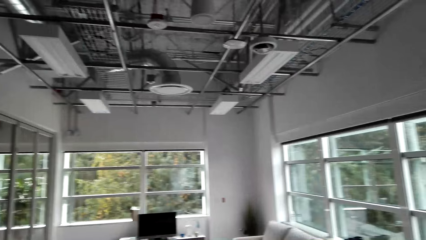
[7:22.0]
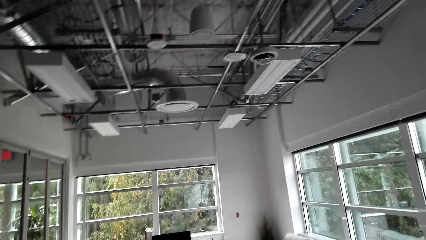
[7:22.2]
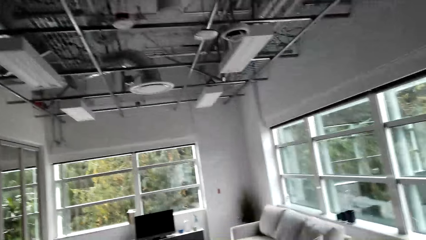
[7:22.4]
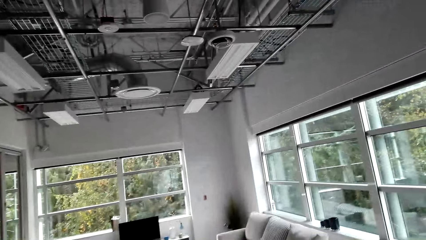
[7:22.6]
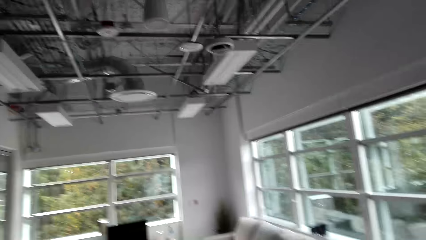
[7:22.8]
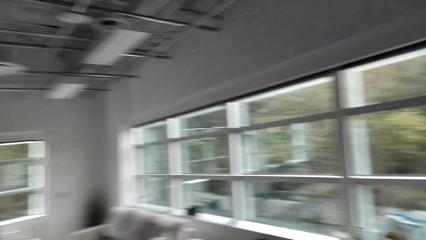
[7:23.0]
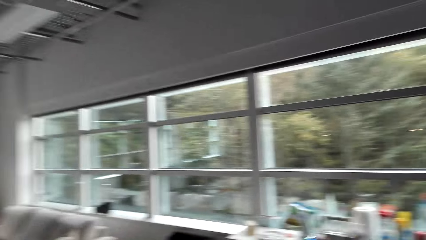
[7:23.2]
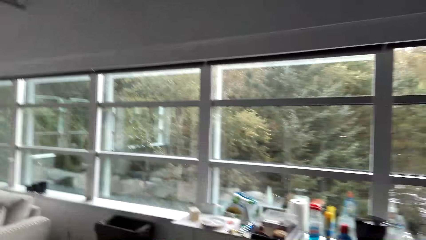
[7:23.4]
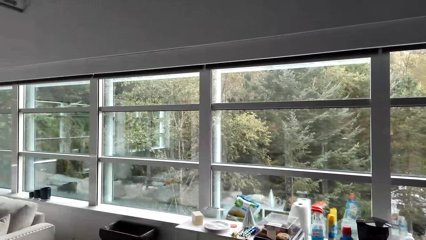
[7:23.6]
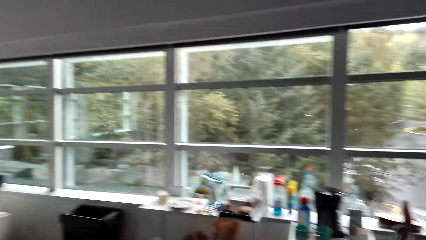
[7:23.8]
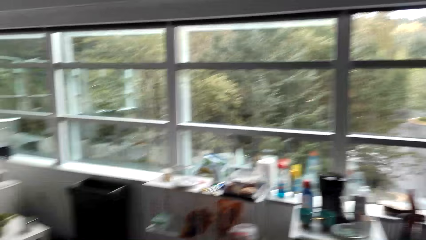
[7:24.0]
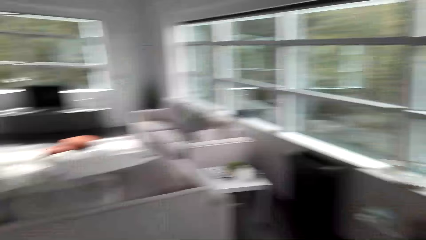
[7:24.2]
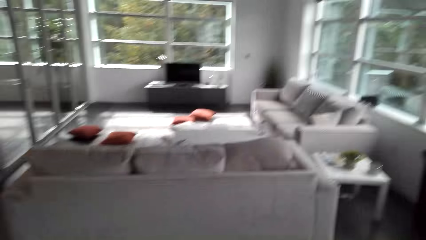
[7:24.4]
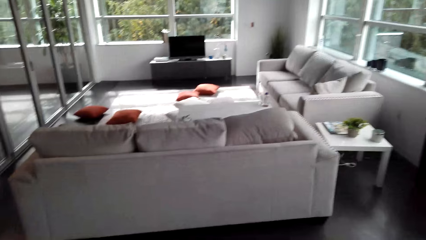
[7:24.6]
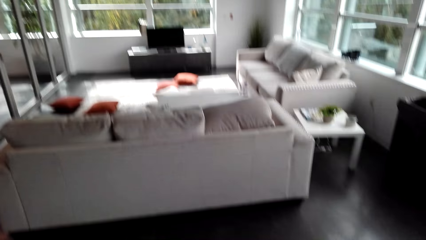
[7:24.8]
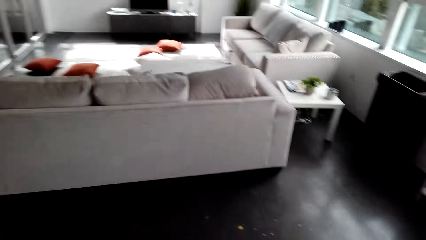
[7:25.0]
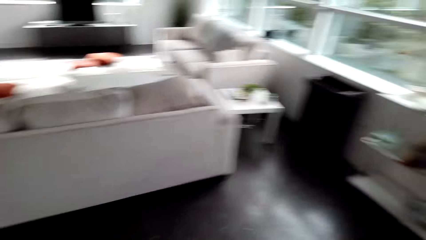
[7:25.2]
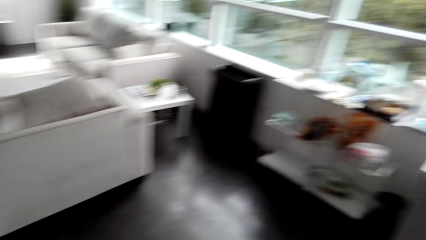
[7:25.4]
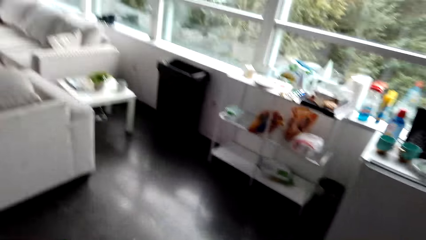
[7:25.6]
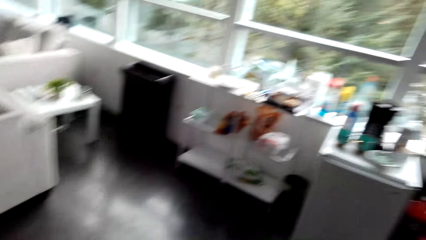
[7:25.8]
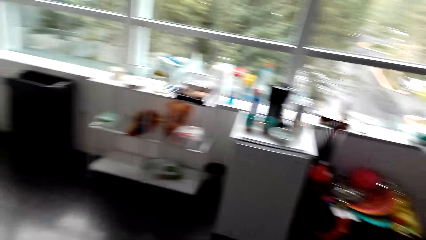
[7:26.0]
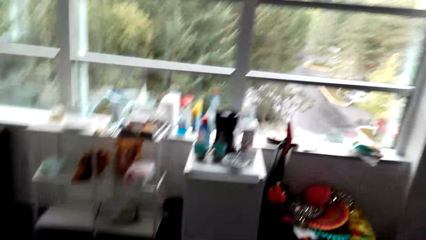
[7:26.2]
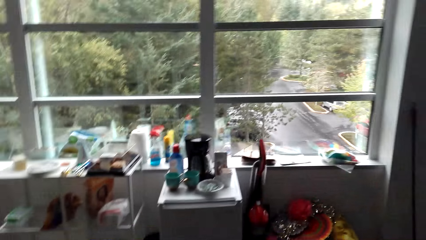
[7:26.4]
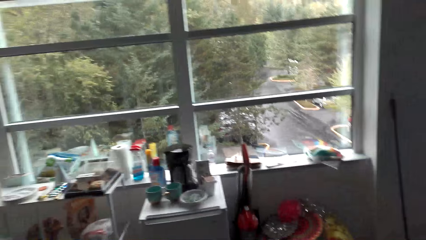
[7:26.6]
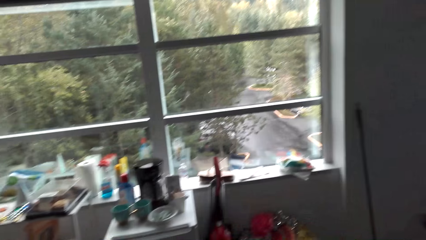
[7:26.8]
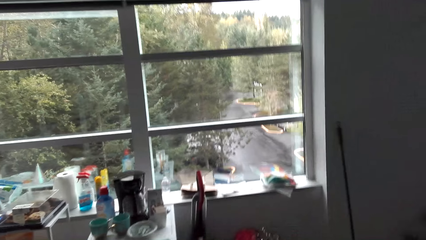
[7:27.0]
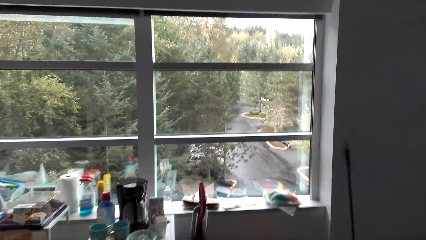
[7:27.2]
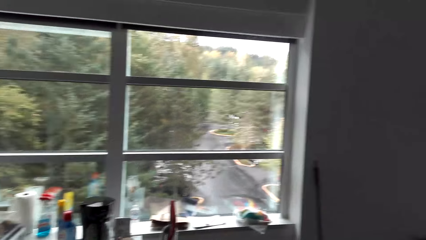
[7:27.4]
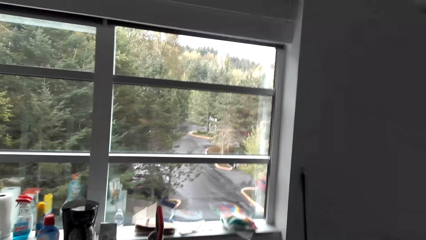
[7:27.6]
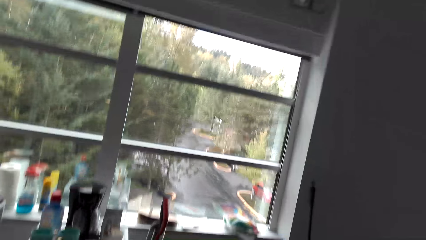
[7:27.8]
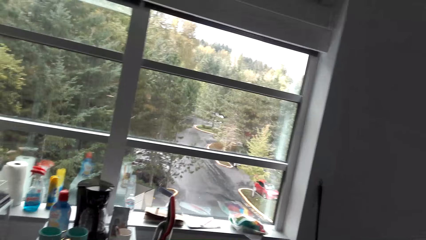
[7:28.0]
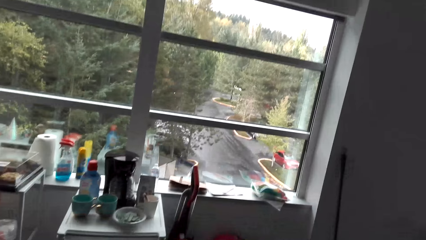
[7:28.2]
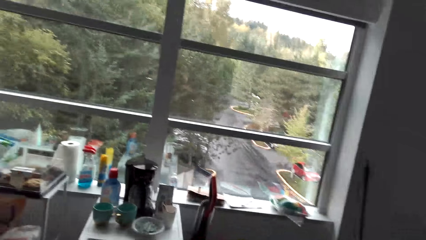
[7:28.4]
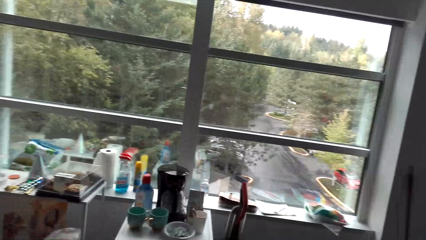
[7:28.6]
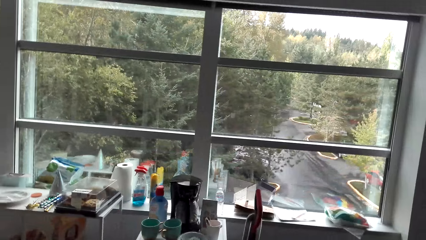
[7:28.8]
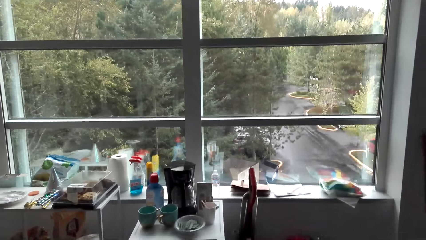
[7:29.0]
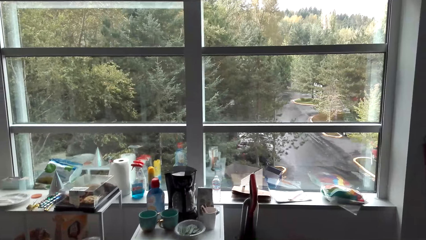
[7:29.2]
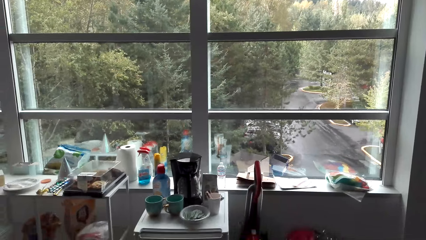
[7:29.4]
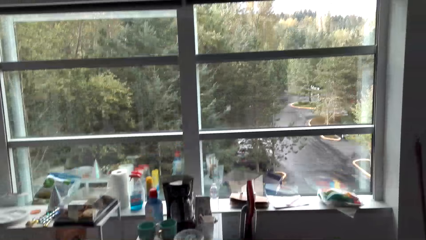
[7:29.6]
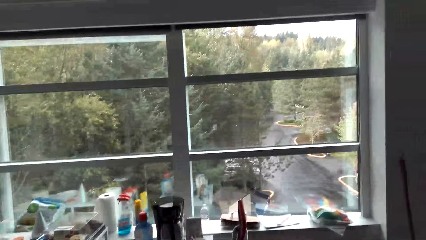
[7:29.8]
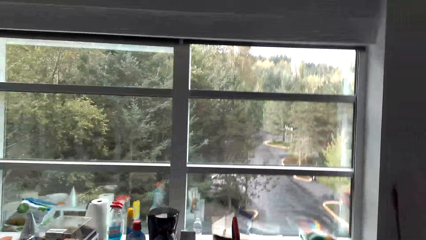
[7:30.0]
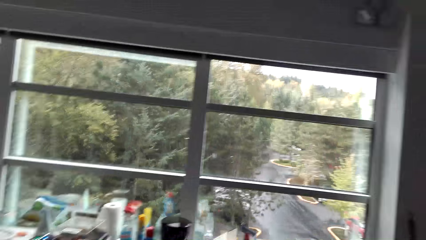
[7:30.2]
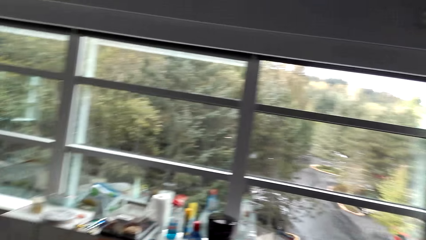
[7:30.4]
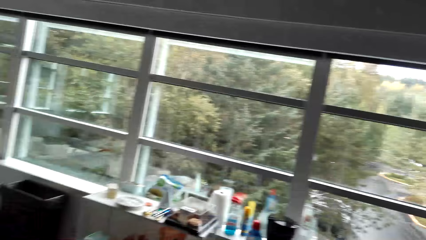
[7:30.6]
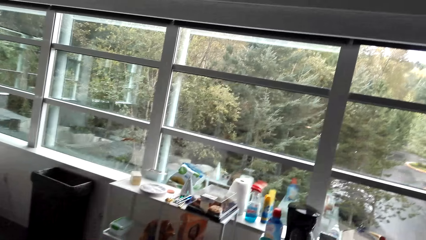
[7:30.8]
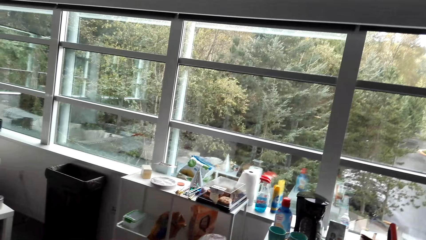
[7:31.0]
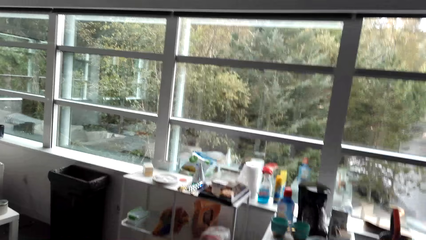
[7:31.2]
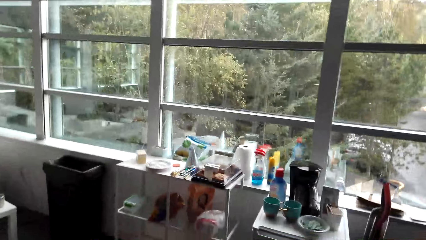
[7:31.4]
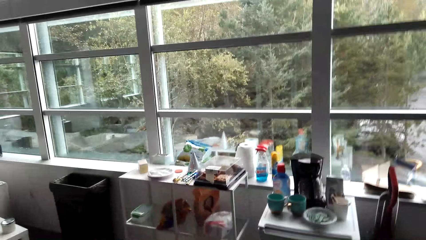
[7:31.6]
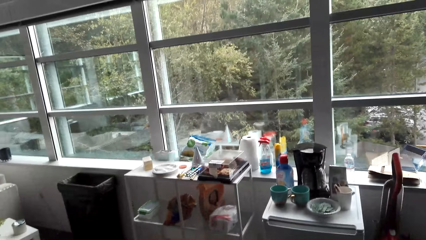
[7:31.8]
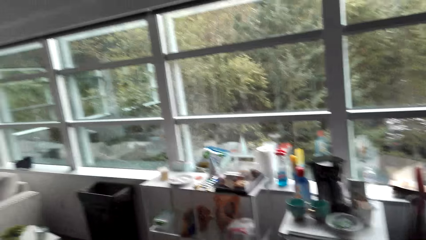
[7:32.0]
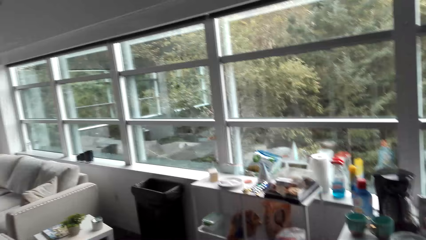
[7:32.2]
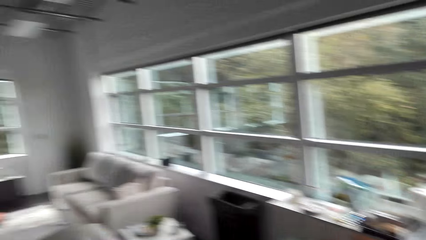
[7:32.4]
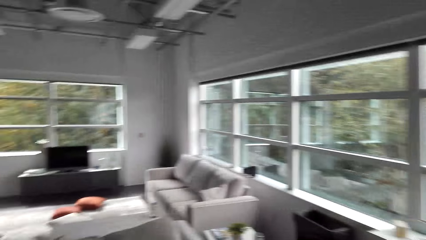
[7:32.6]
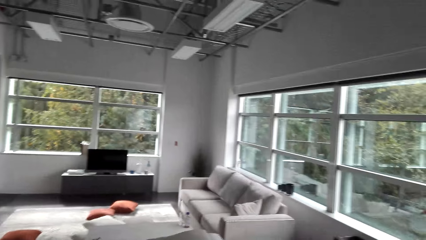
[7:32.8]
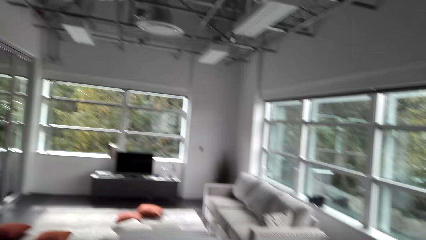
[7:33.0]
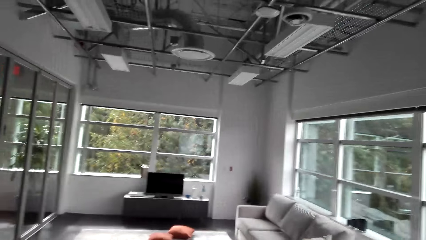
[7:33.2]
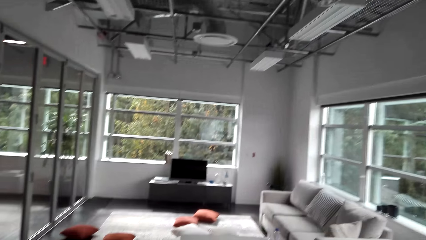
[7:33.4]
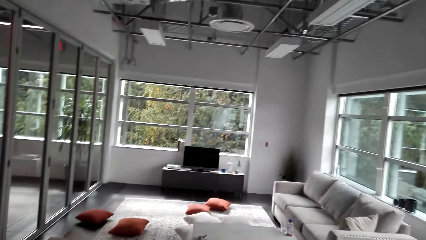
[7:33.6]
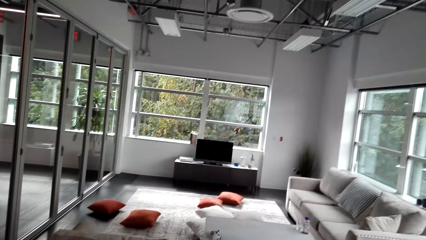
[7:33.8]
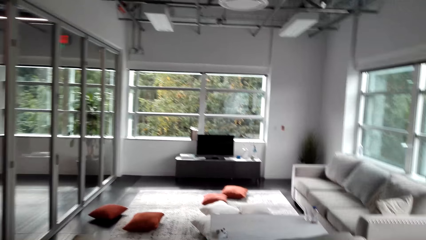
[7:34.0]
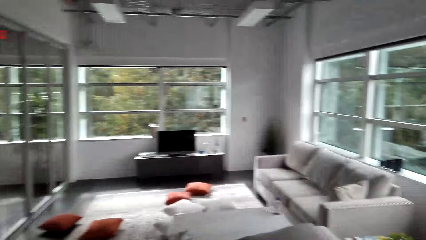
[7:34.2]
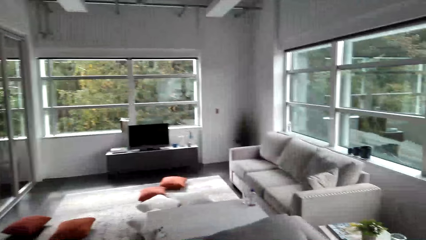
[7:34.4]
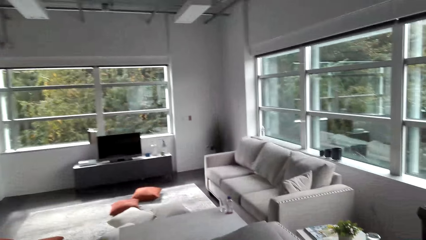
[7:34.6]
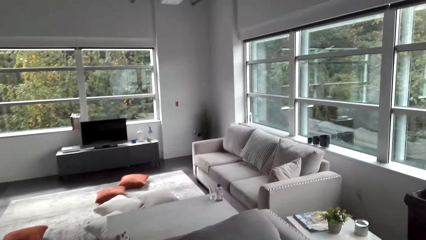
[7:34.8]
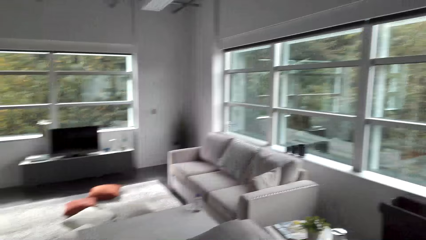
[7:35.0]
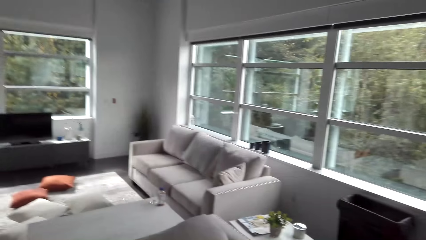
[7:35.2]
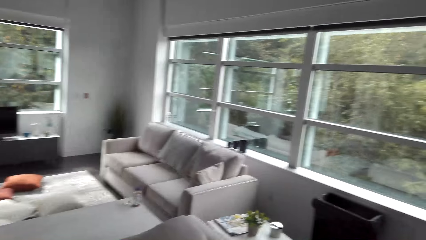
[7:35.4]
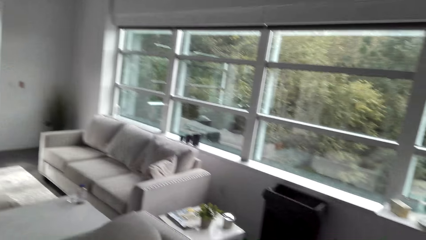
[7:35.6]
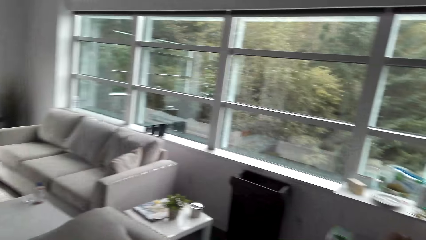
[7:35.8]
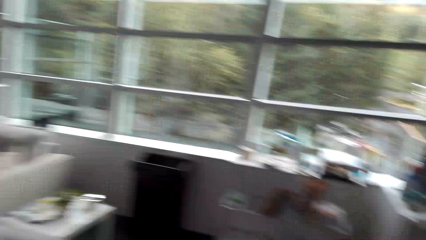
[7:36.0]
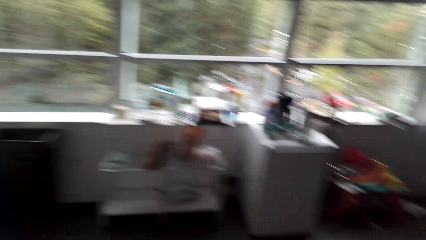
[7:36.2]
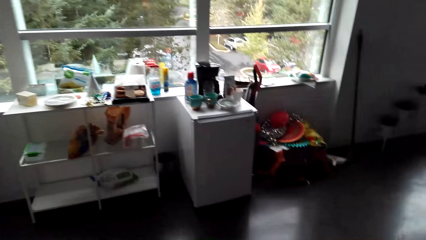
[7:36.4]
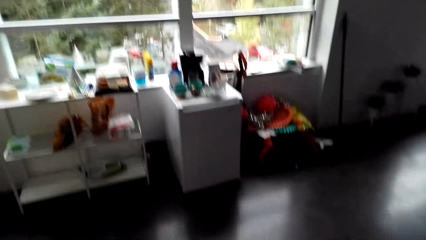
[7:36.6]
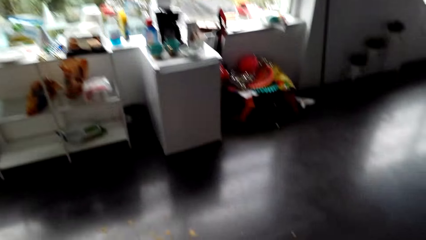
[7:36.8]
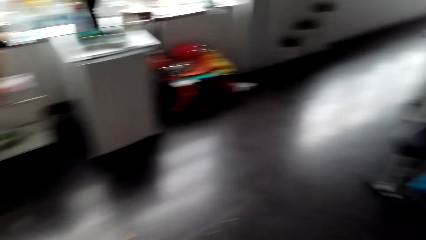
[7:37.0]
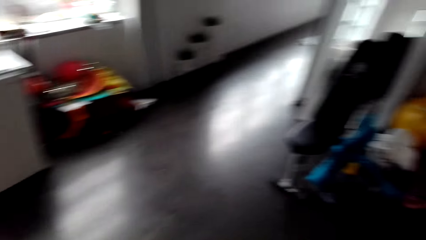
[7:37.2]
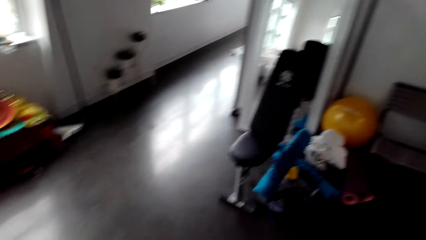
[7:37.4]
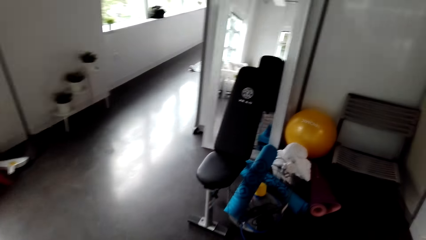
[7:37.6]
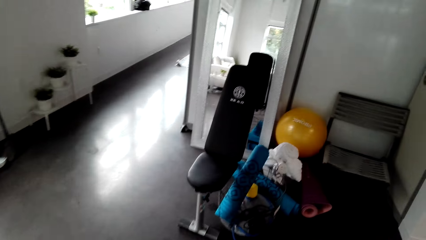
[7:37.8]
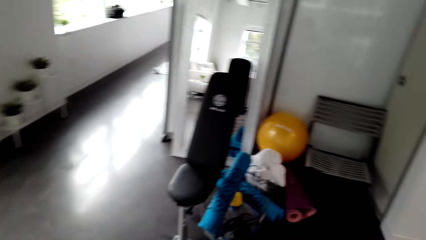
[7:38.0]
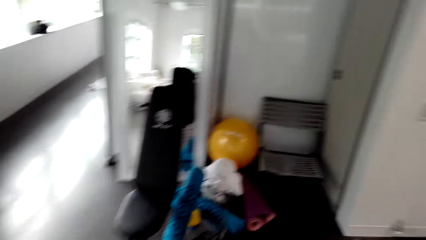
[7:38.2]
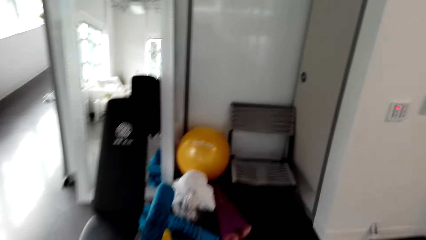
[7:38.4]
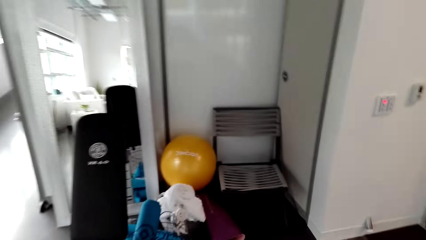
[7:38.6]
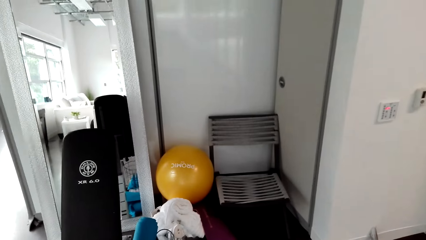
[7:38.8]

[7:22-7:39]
The camera wearer turns around the room.
